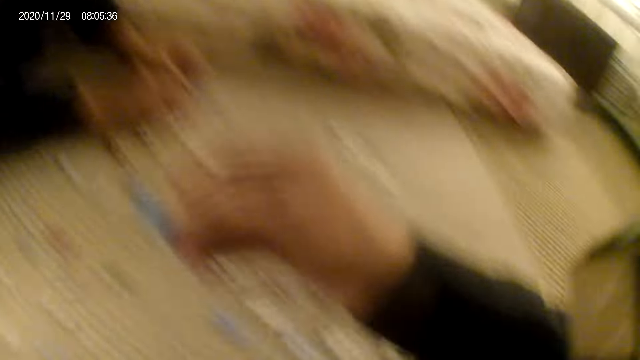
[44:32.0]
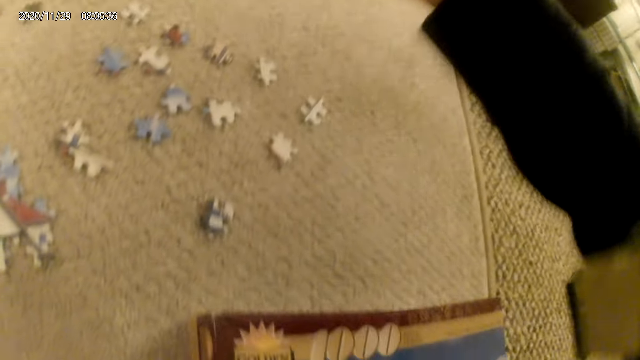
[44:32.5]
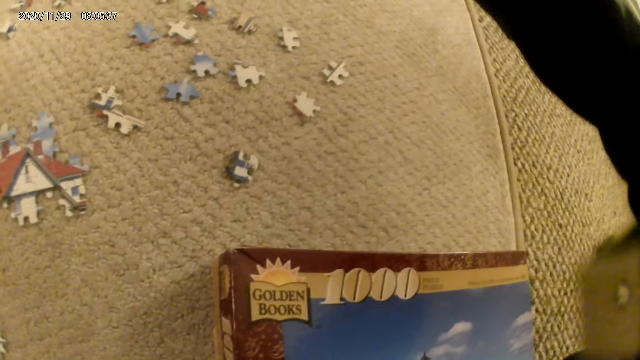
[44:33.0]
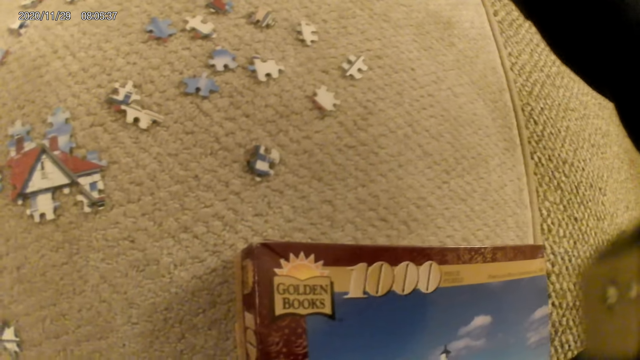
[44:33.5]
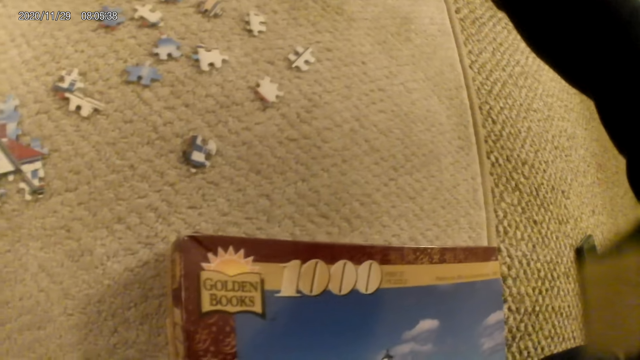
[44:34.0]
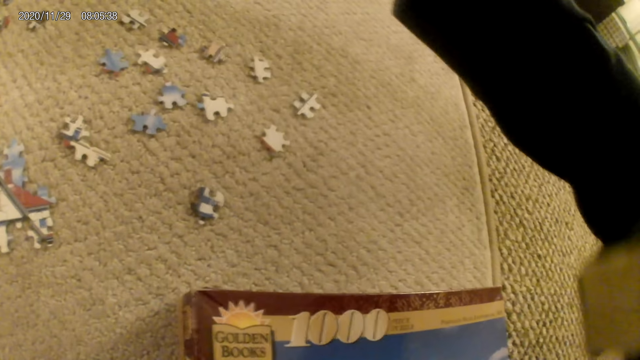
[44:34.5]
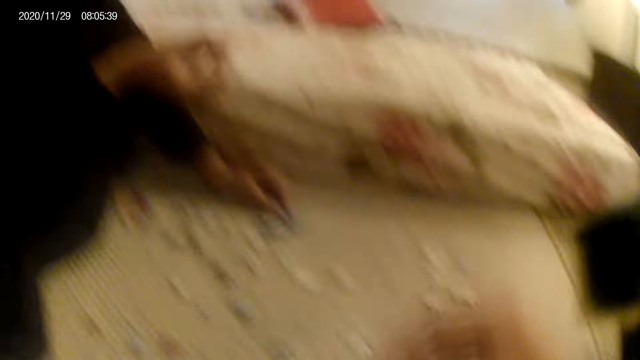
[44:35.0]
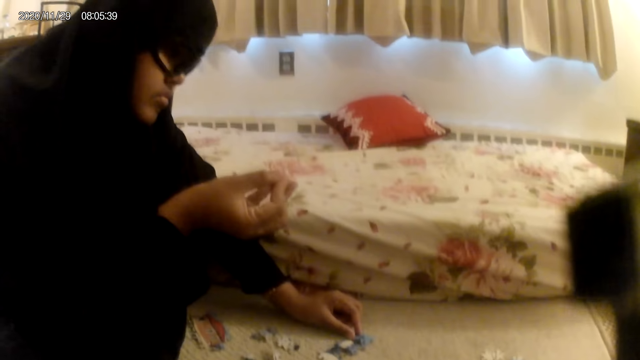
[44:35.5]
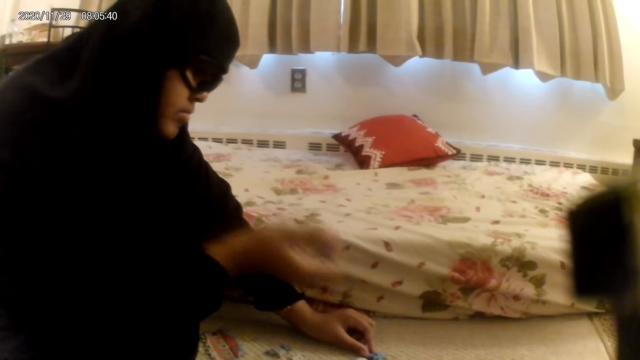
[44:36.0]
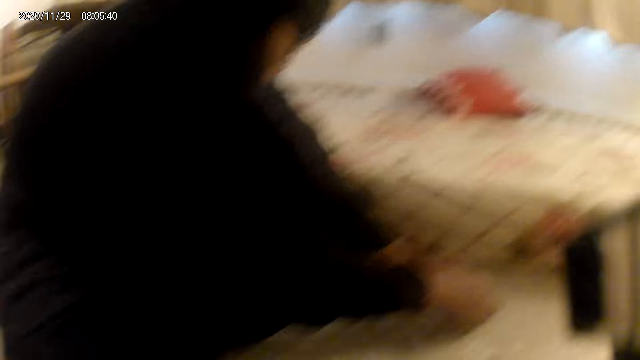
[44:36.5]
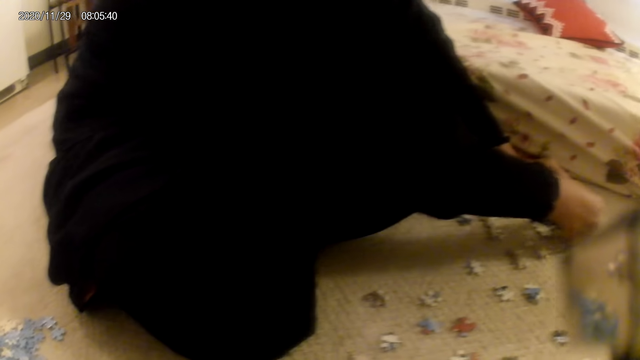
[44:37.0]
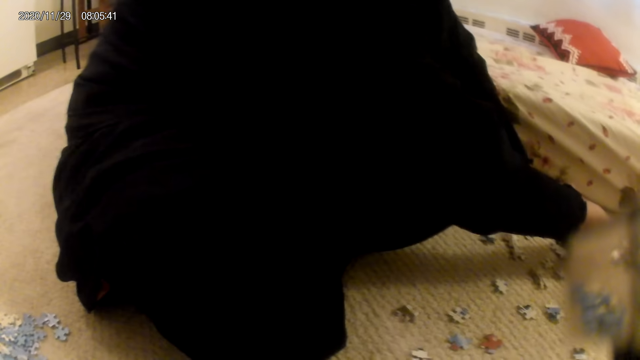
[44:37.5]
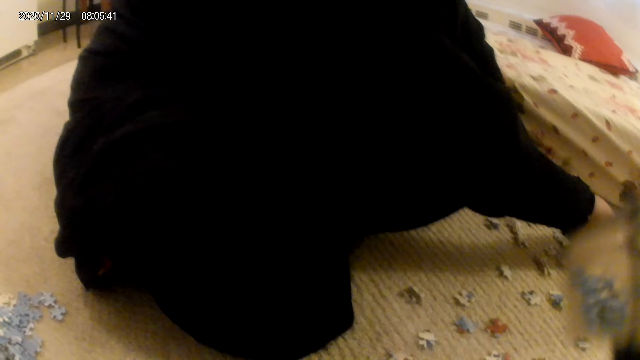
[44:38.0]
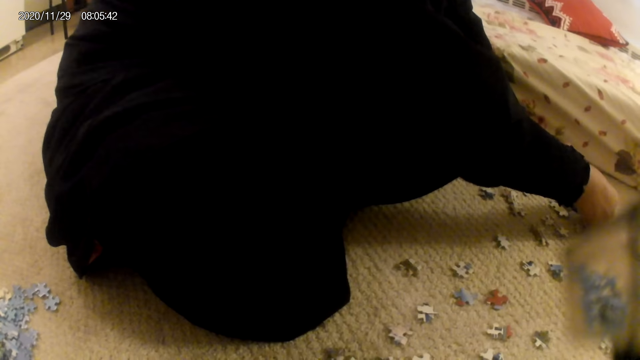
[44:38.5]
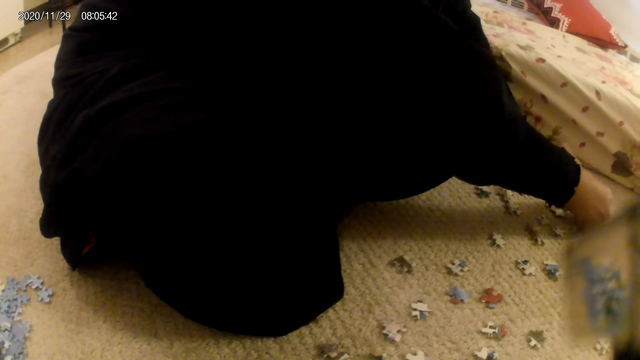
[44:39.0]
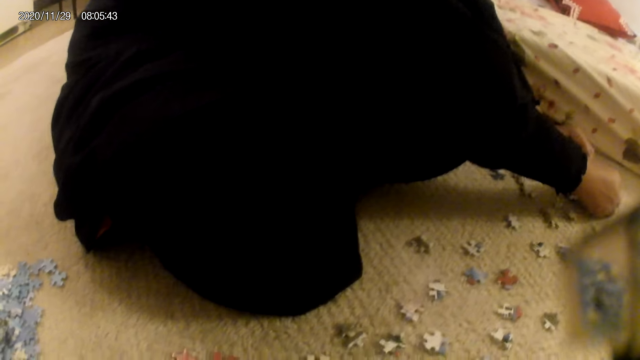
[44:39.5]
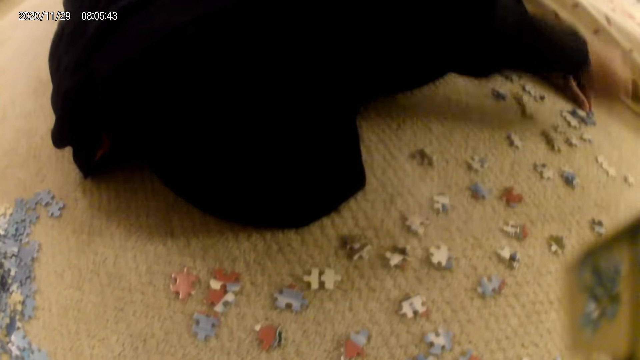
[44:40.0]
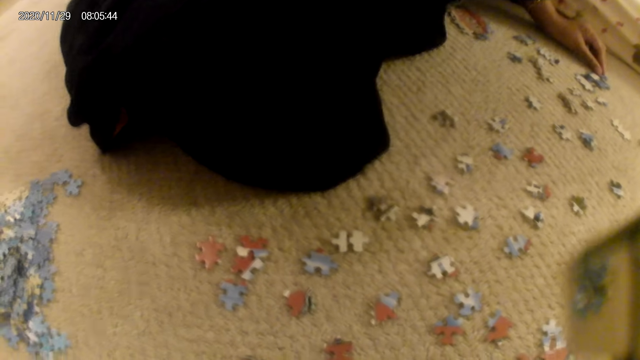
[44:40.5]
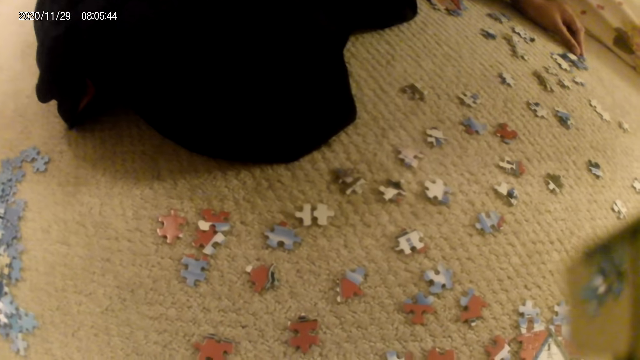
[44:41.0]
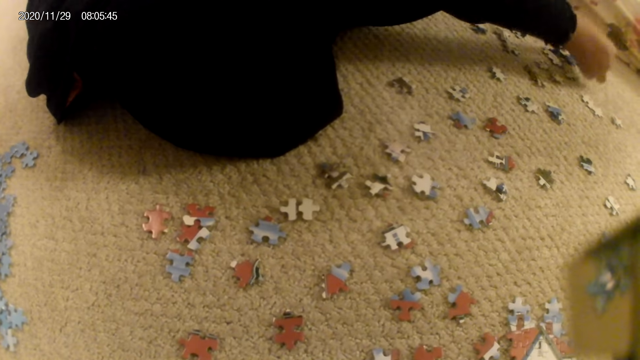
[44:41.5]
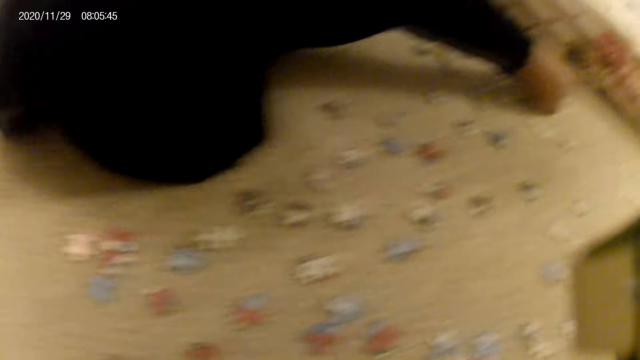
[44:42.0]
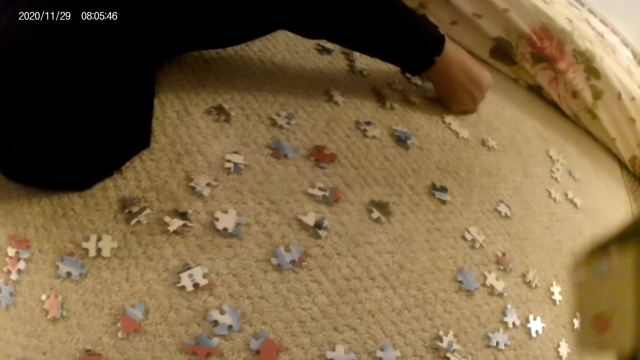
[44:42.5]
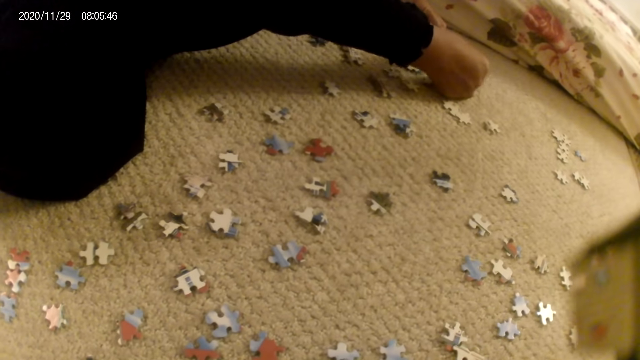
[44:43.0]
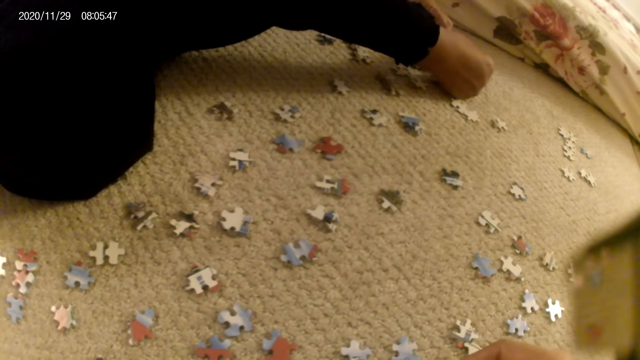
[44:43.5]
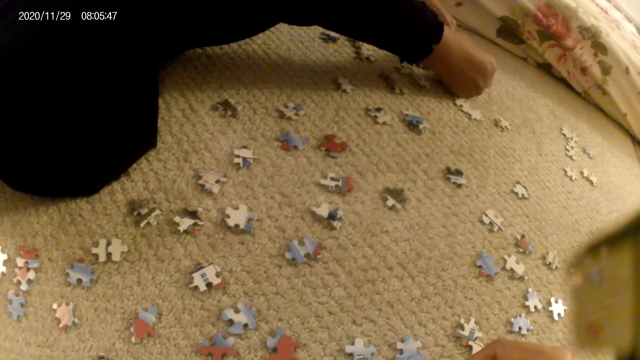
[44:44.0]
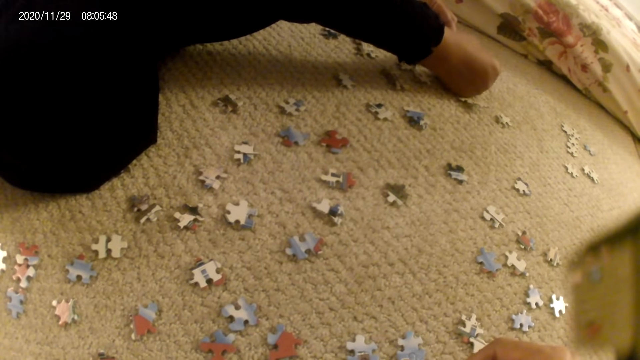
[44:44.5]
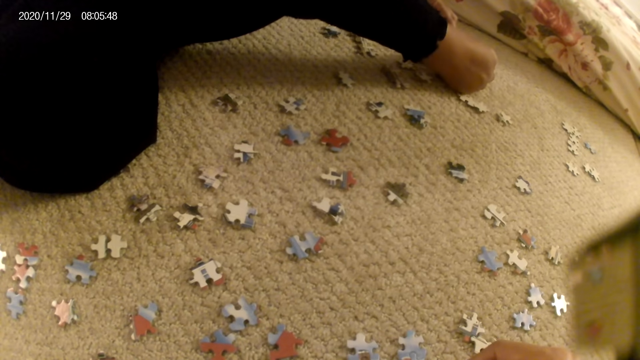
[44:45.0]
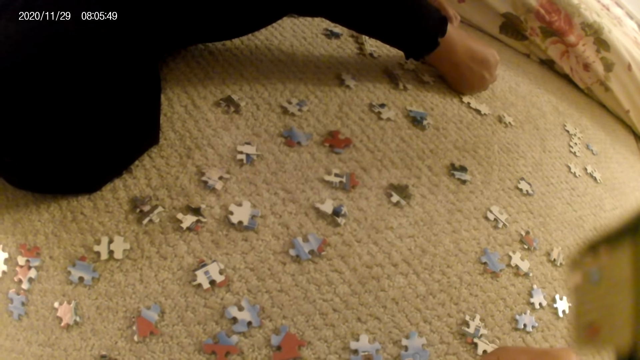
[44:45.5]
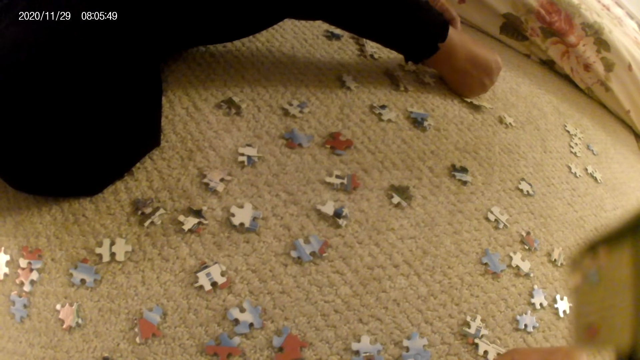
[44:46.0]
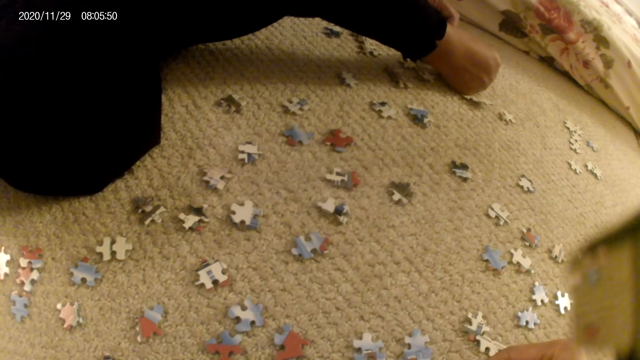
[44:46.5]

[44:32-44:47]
The camera wearer gives a puzzle piece to the lady. They stare at the puzzle pieces on the floor. The lady stares at the puzzle piece. The lady fits the puzzle piece in the puzzle structure. The lady stares at the puzzle piece. The lady fits the puzzle piece in the puzzle structure. The camera wearer joins a puzzle piece in the puzzle structure.

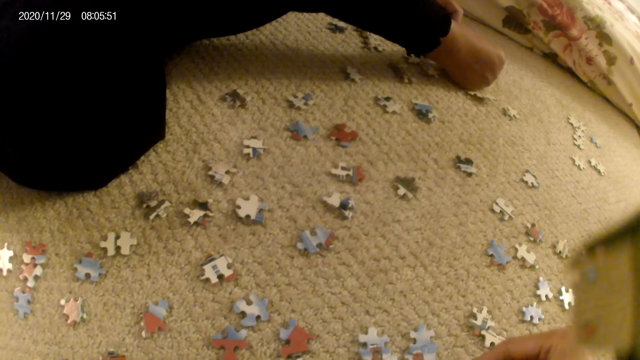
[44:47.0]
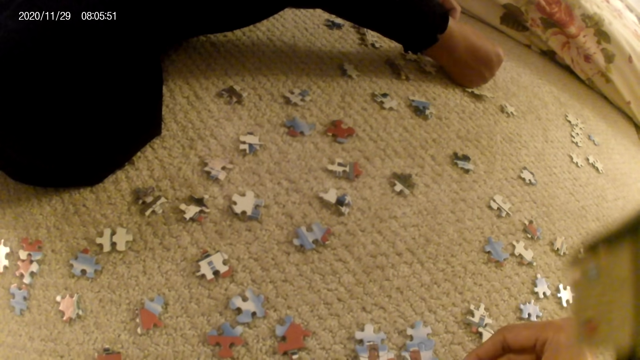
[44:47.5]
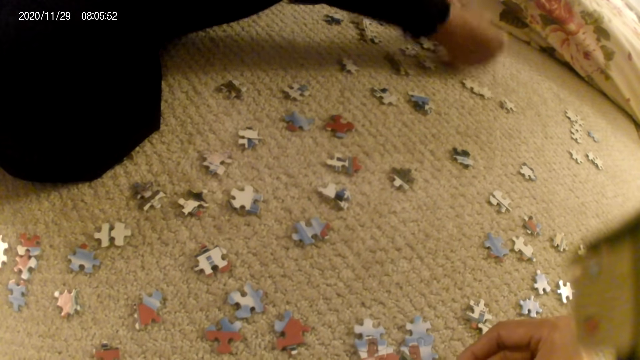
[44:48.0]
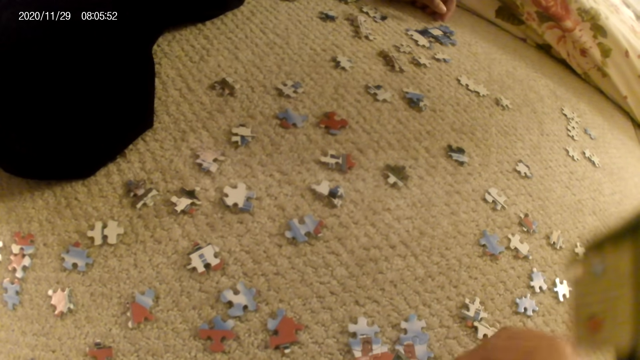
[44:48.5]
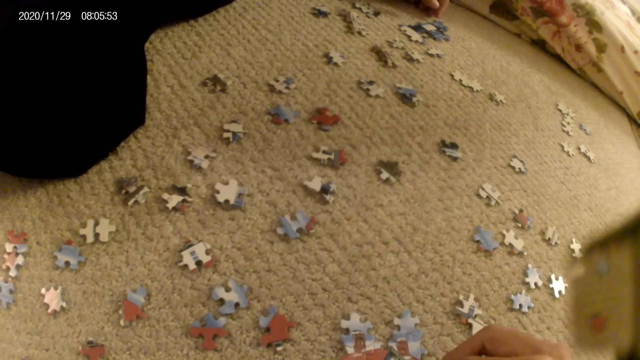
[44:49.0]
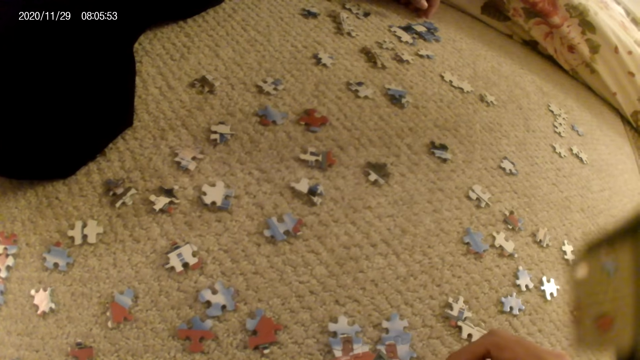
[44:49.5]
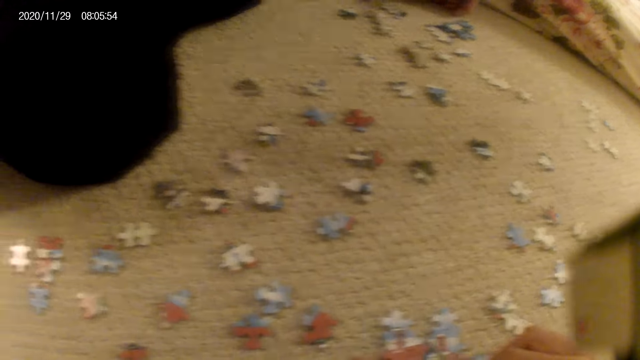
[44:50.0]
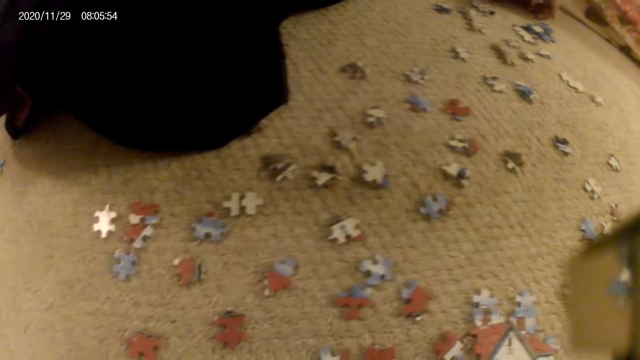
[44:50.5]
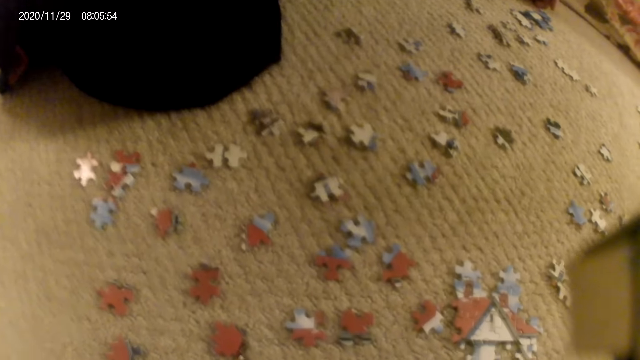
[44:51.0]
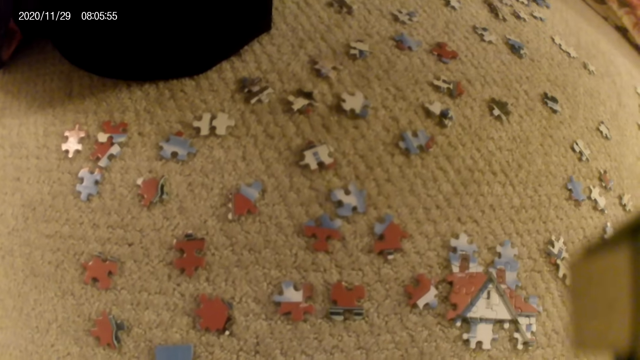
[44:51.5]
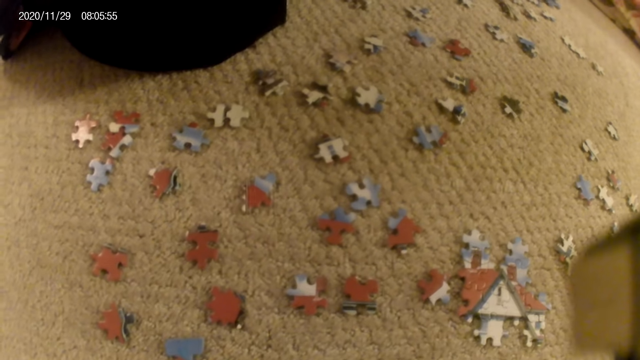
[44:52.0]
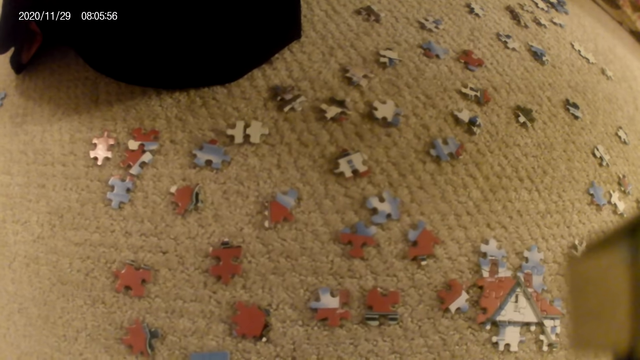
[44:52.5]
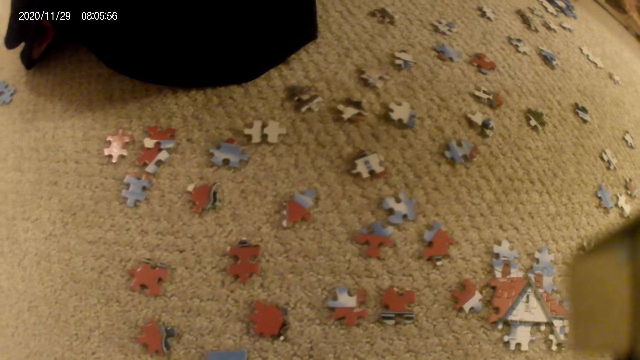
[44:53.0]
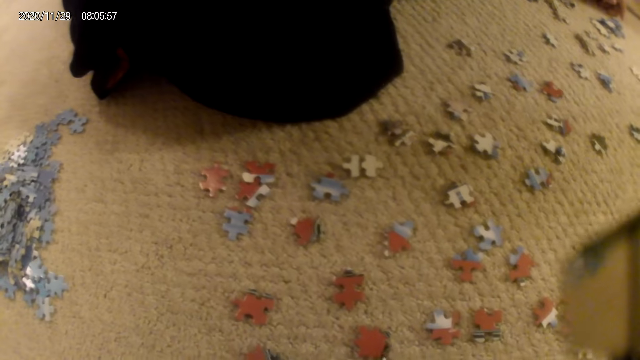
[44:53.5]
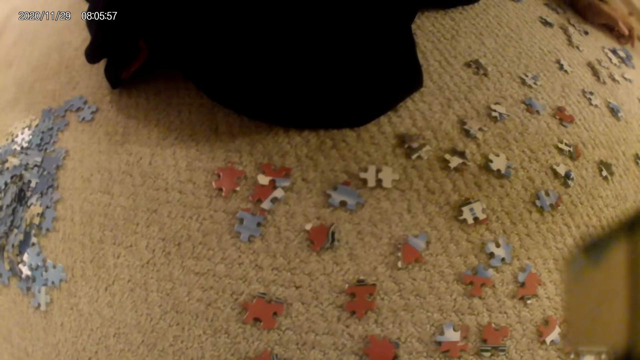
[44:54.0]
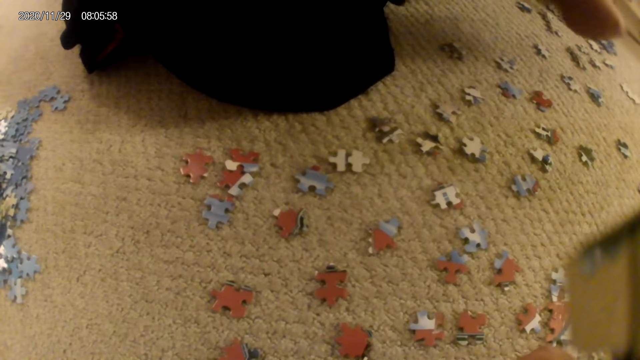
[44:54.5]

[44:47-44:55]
The lady lifts the puzzle piece. The lady stares at the puzzle piece. The camera wearer stares at the puzzle pieces on the floor.
